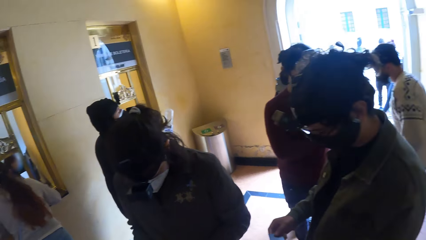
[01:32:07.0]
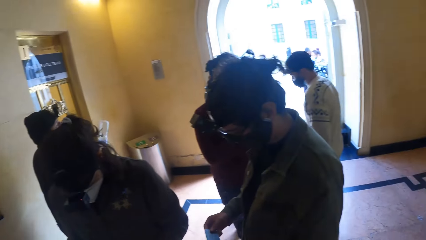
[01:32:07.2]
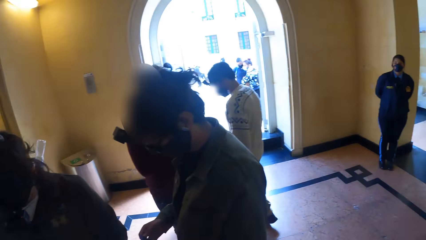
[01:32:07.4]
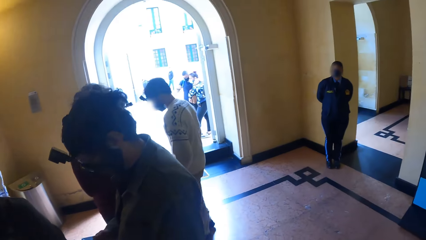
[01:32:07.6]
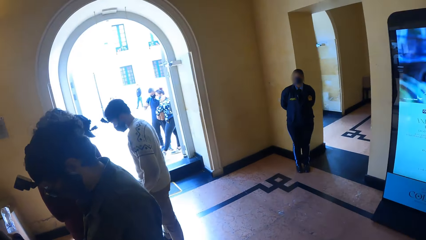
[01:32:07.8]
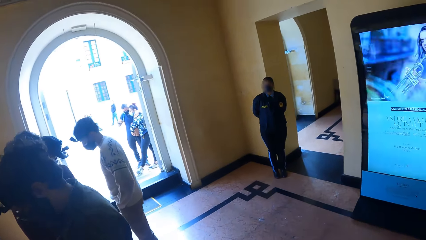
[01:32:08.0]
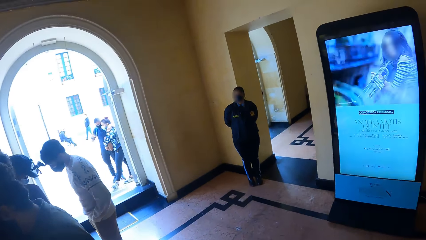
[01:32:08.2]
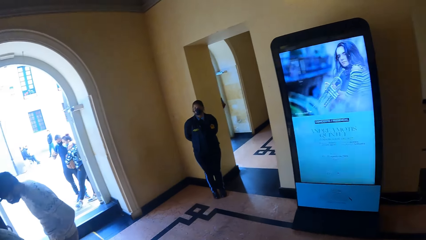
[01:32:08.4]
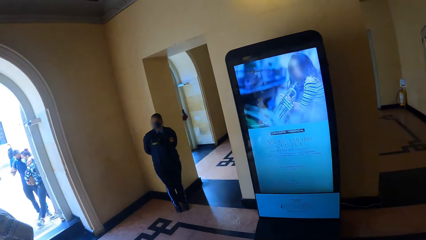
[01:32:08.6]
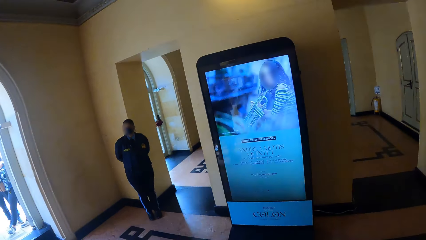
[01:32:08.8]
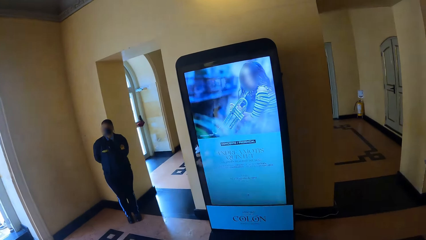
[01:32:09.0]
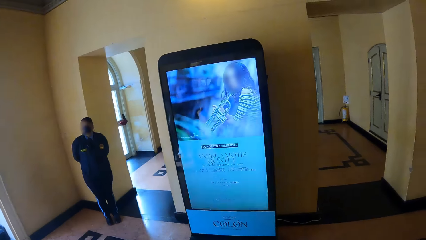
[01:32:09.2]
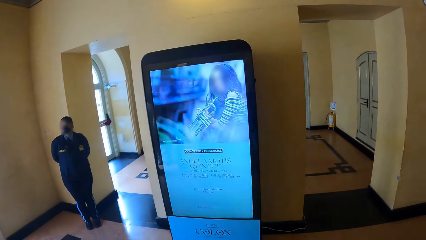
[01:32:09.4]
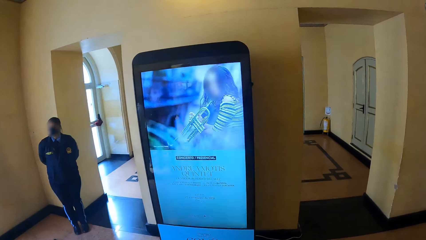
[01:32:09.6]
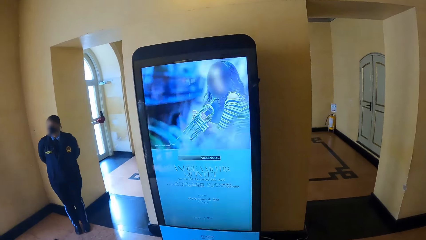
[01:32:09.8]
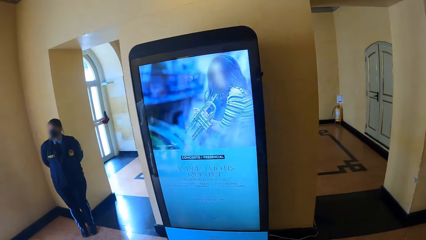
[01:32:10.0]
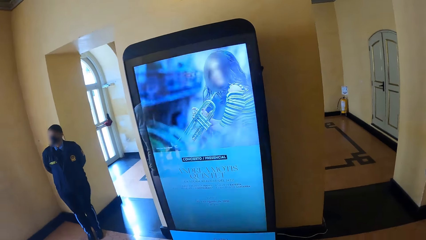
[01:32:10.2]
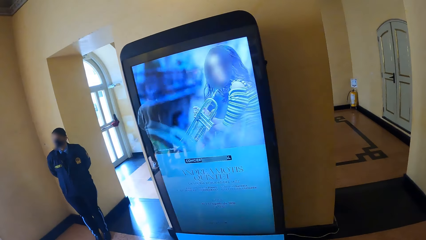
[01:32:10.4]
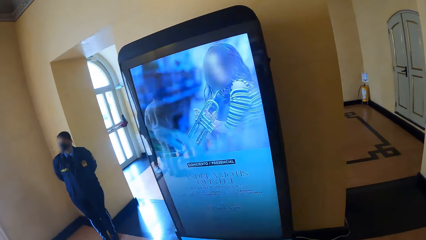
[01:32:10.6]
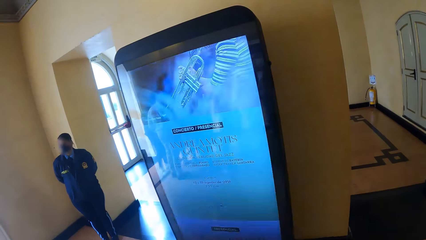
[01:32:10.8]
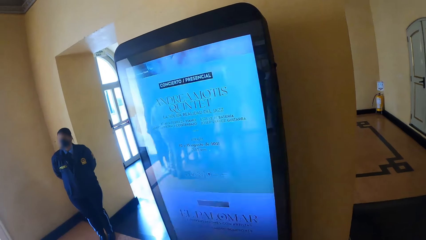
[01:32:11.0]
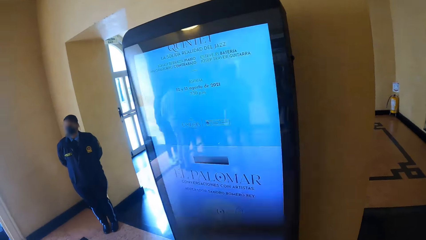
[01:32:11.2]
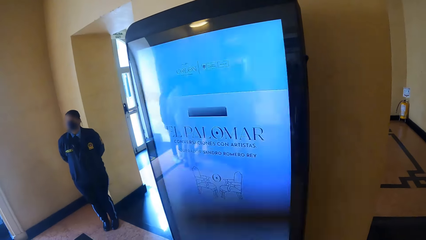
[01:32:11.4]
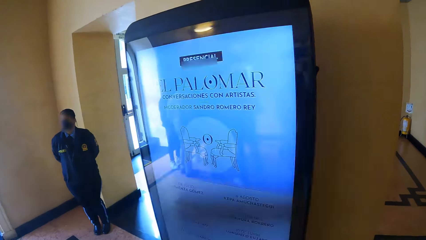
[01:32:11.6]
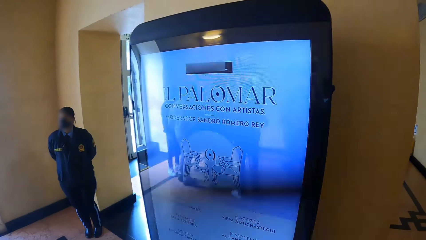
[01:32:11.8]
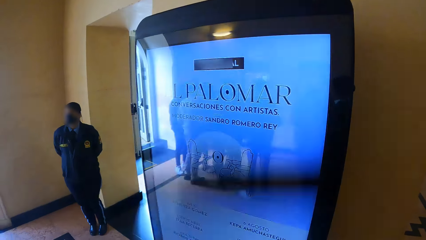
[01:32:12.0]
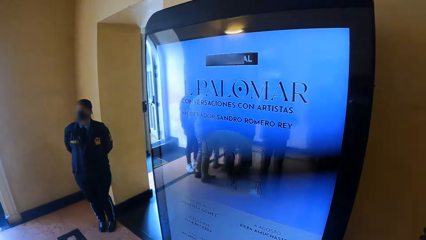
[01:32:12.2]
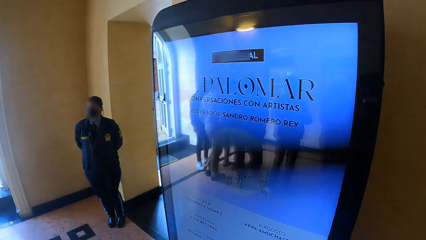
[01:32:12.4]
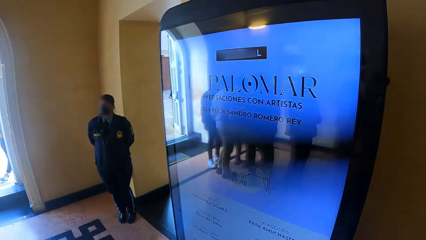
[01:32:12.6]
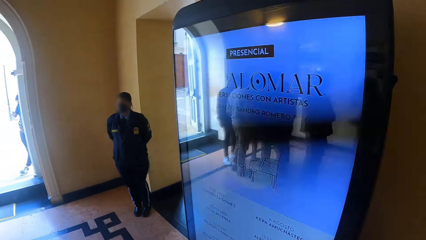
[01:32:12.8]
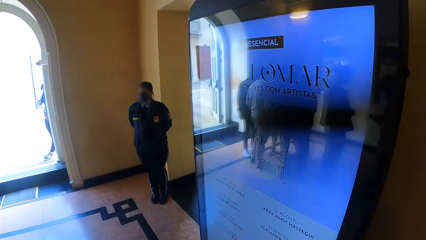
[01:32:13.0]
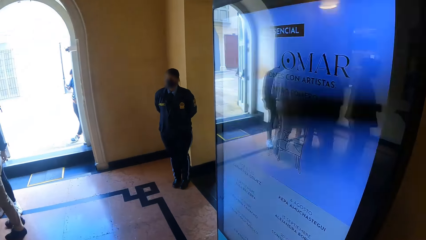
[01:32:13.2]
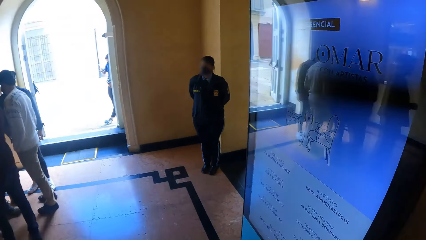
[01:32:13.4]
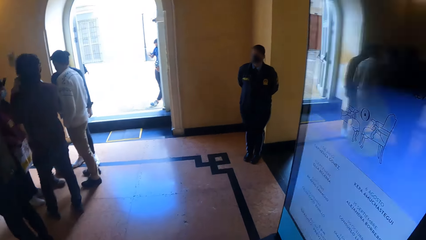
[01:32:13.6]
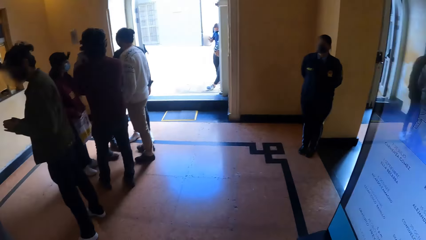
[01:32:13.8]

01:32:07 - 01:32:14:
The camera wearer walks around.

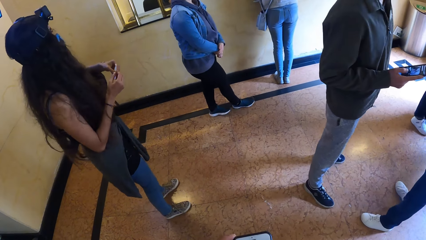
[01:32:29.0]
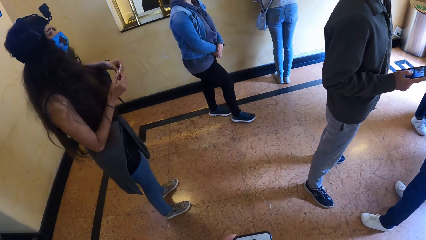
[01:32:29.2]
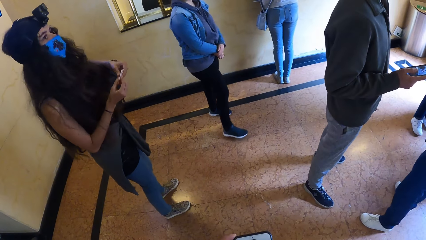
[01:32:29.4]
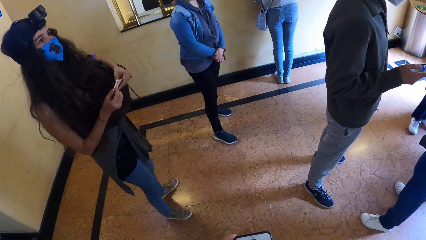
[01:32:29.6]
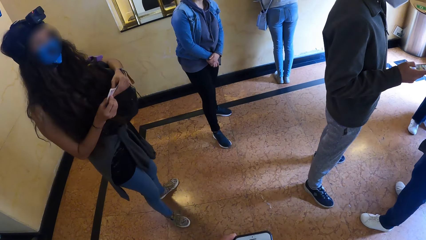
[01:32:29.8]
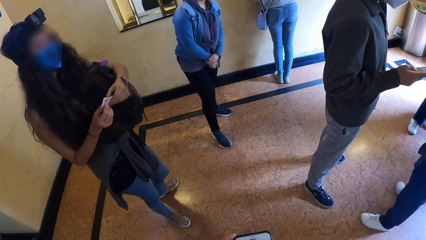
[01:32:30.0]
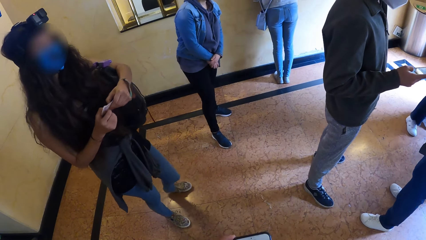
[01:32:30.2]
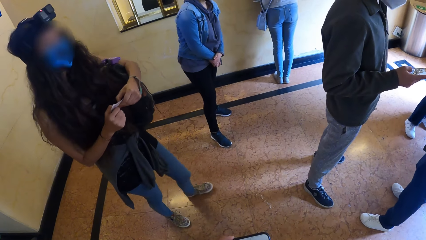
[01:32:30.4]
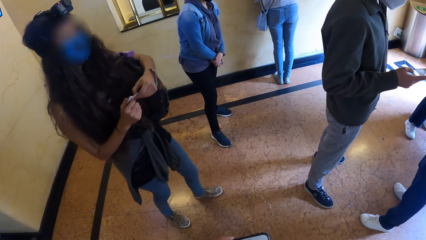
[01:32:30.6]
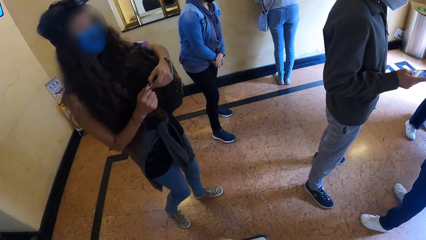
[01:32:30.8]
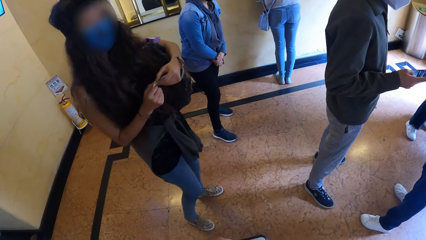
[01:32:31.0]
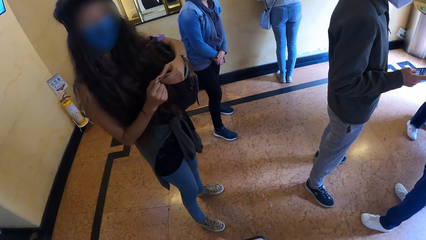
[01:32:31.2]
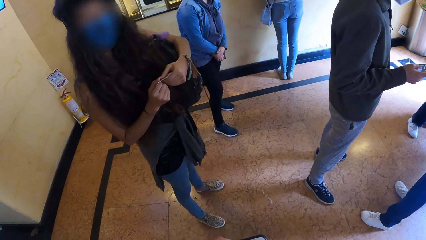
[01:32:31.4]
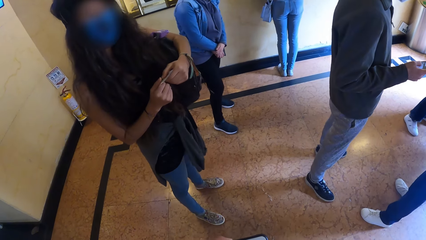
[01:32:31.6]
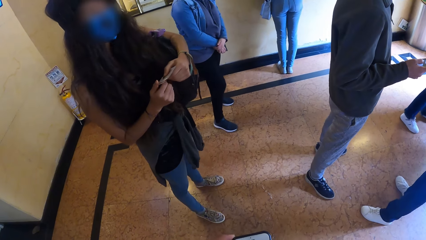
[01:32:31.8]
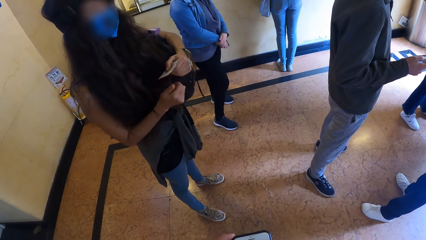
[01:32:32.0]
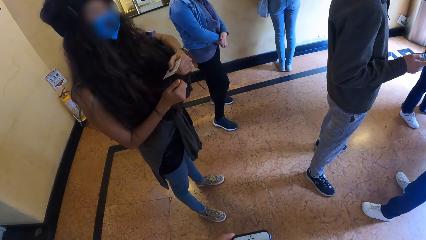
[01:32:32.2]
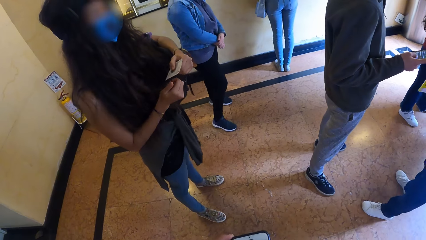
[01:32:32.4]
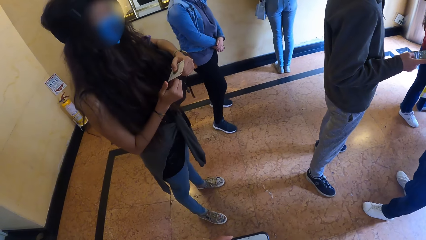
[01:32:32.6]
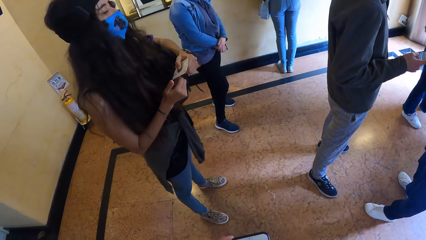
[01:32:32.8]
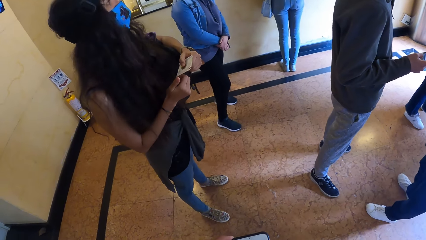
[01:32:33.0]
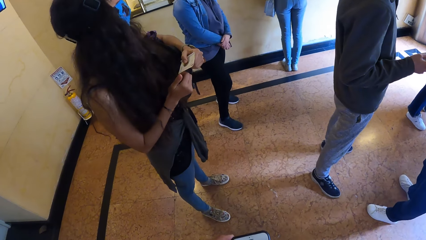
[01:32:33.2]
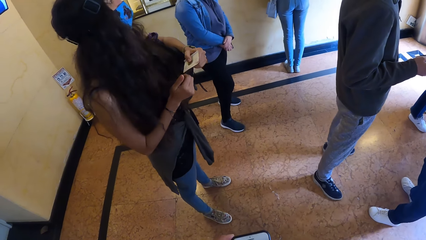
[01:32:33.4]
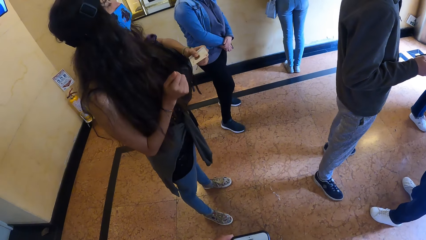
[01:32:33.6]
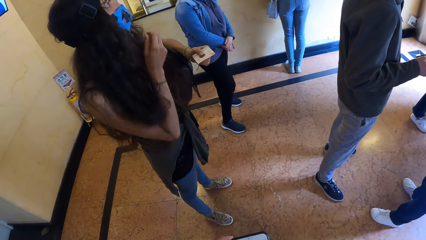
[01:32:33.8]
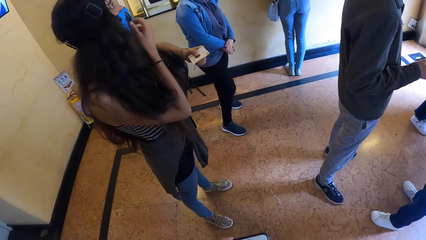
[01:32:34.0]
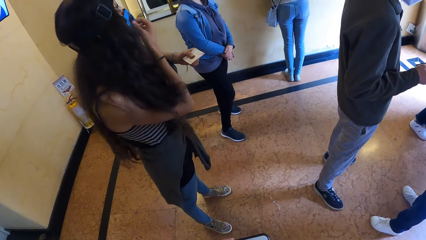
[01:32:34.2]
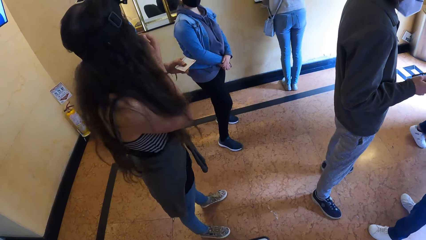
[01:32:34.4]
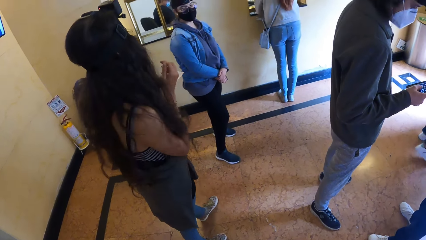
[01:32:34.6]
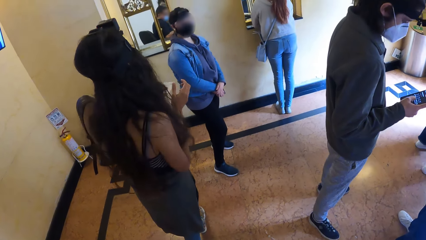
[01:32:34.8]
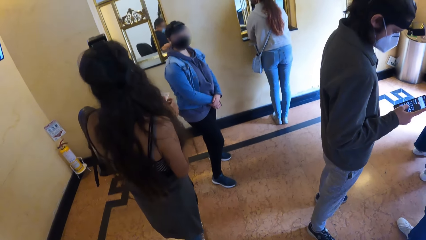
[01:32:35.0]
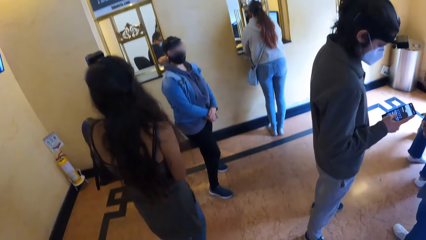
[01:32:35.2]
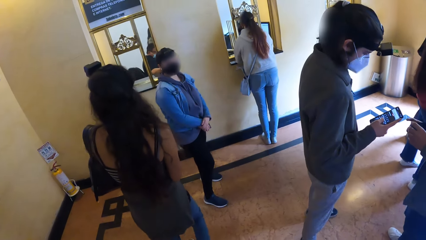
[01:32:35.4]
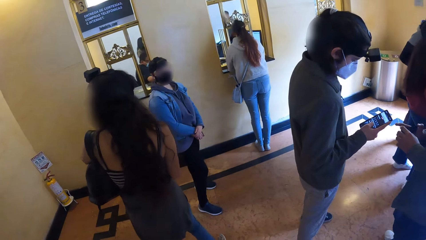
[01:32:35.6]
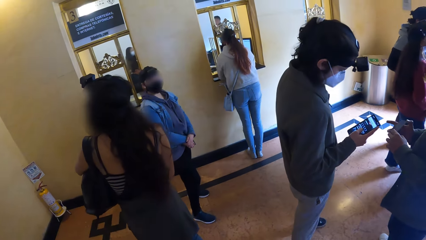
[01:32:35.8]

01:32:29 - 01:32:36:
The camera wearer looks around.

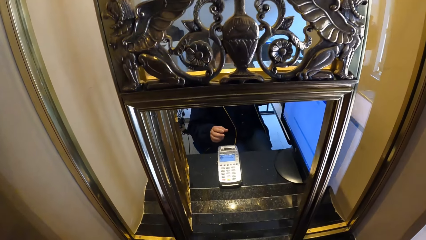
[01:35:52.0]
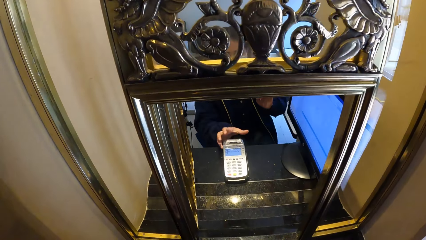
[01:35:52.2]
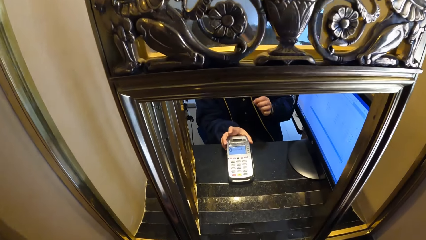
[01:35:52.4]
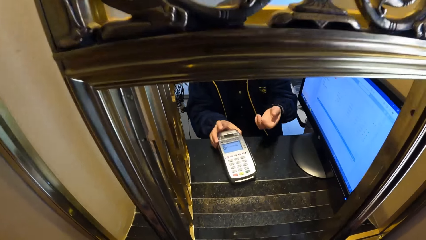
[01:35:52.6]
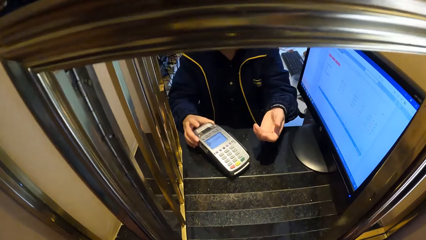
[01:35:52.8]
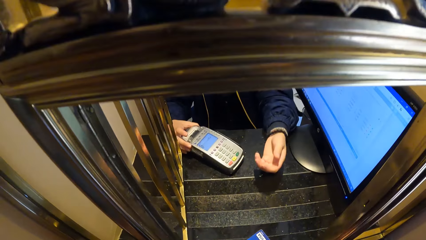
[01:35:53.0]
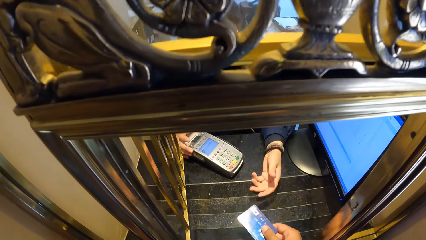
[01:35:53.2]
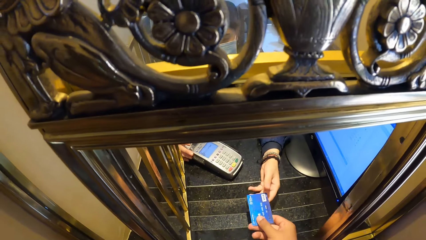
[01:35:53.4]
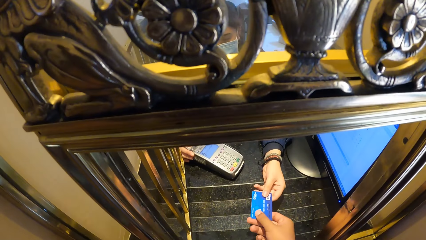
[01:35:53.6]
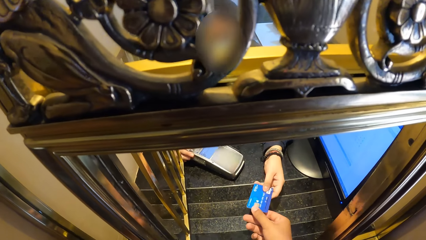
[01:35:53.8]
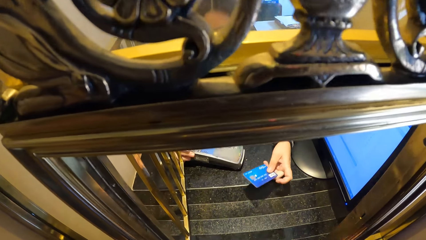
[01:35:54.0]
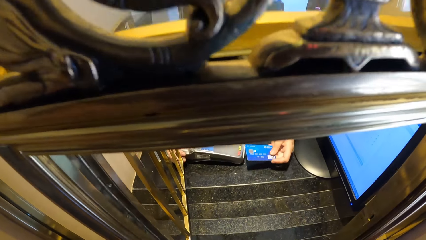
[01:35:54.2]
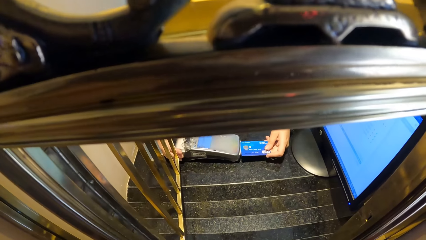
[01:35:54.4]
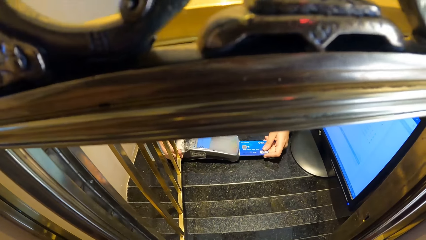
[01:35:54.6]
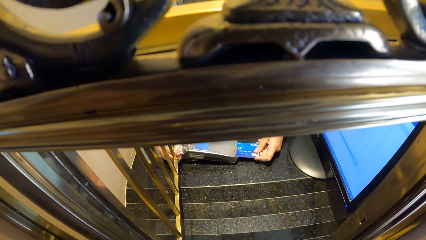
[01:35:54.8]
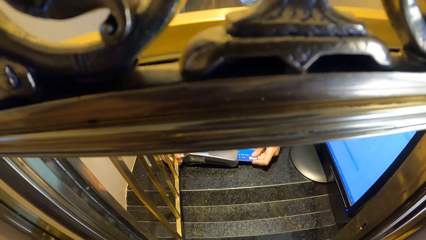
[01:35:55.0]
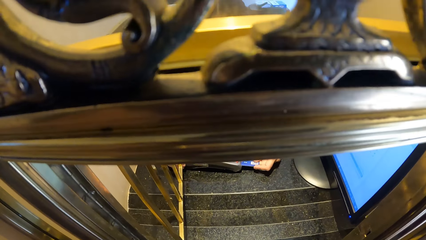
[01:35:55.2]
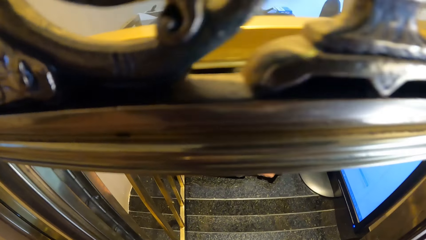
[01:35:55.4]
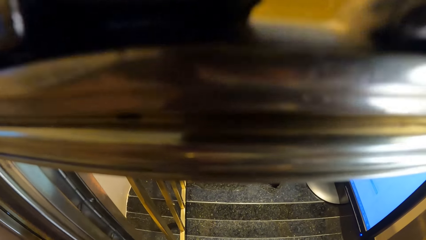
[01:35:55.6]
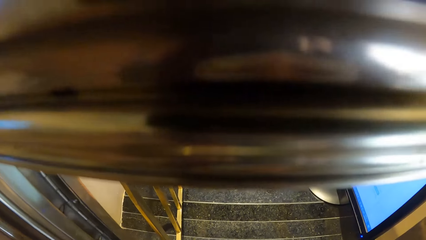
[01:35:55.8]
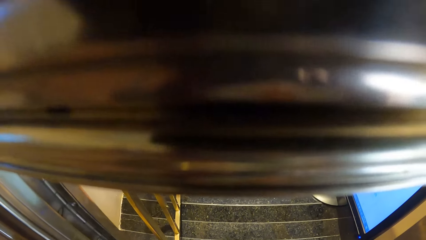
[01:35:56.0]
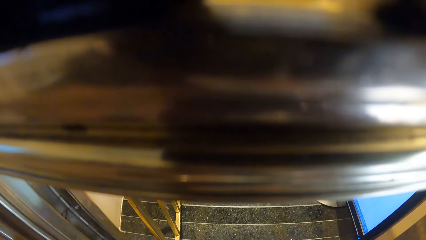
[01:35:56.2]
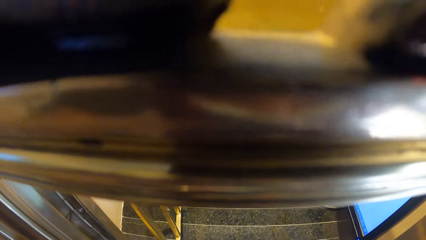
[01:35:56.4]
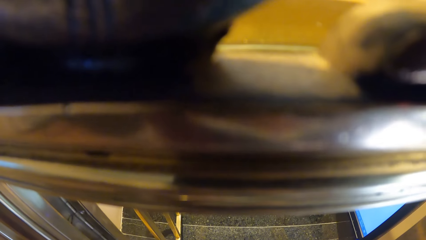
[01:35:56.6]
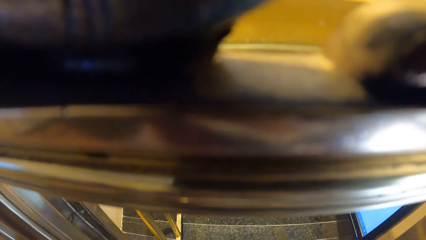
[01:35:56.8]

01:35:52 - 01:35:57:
The camera wearer gives a cashier an ATM card. The cashier takes the debit card and inserts the ATM card in the card paying machine.
